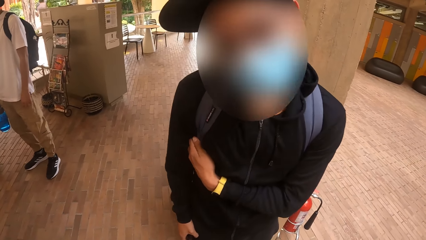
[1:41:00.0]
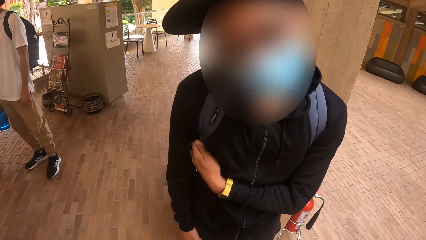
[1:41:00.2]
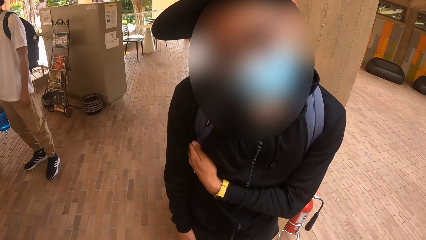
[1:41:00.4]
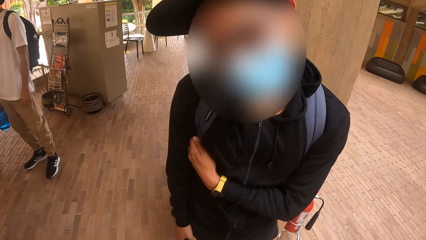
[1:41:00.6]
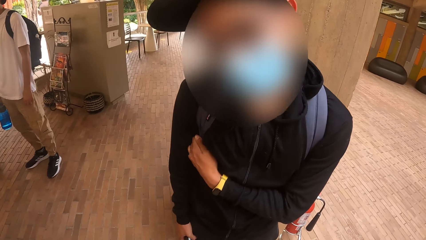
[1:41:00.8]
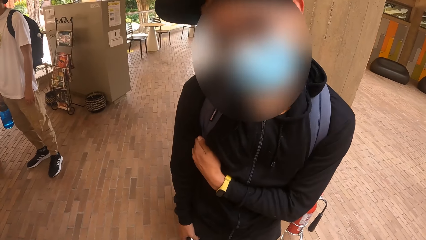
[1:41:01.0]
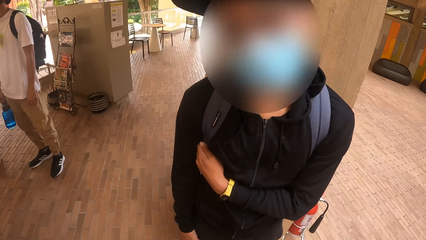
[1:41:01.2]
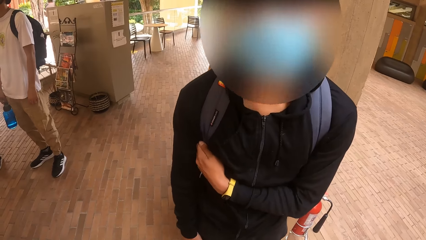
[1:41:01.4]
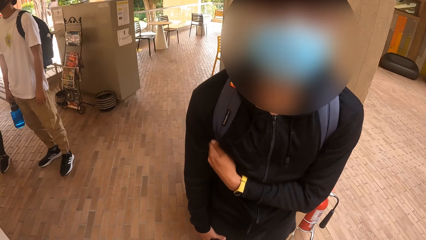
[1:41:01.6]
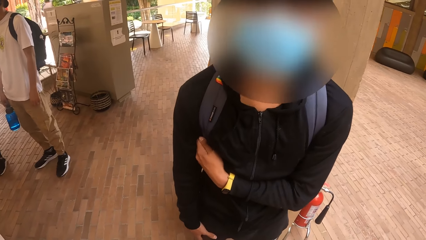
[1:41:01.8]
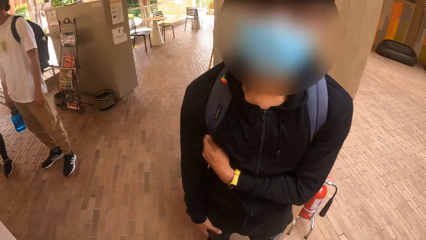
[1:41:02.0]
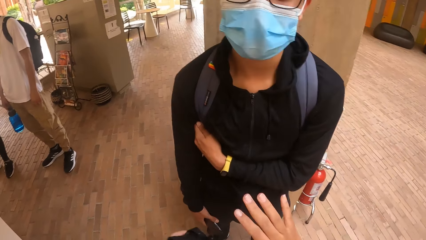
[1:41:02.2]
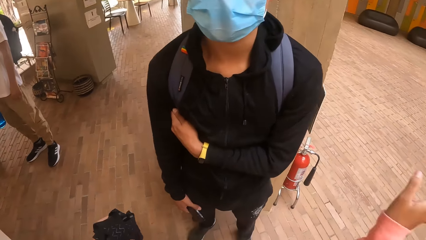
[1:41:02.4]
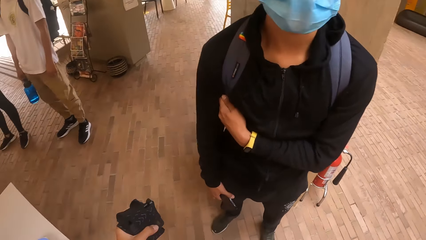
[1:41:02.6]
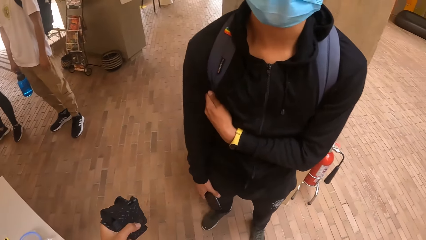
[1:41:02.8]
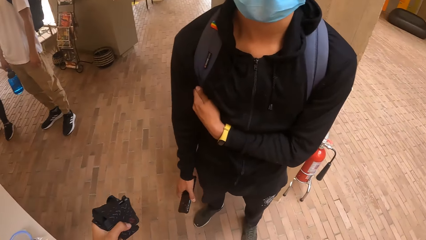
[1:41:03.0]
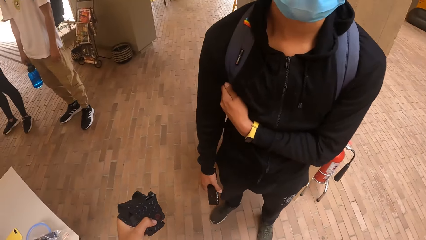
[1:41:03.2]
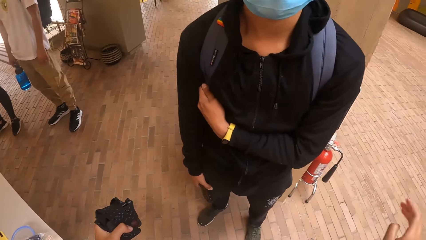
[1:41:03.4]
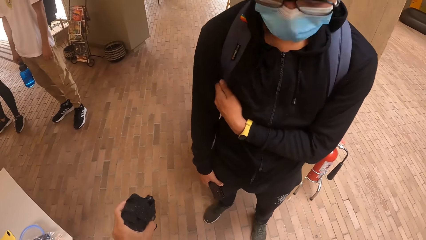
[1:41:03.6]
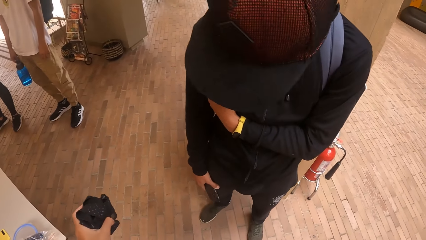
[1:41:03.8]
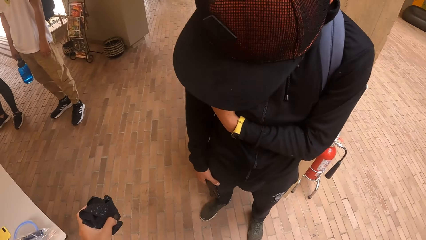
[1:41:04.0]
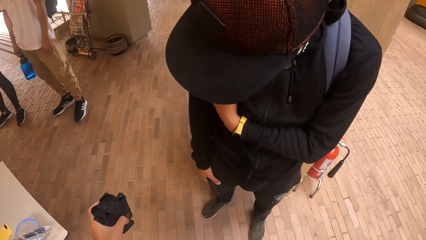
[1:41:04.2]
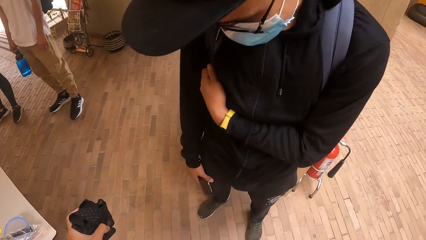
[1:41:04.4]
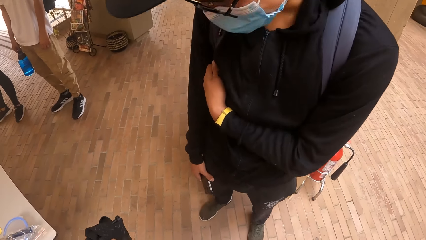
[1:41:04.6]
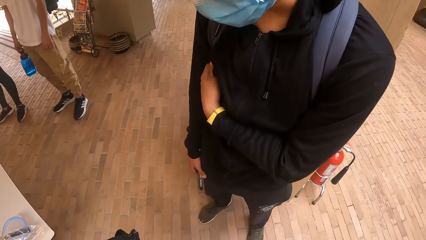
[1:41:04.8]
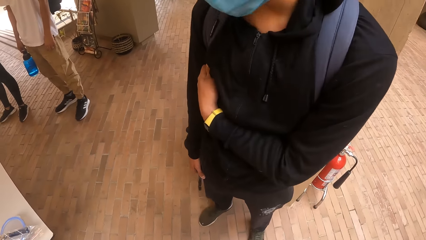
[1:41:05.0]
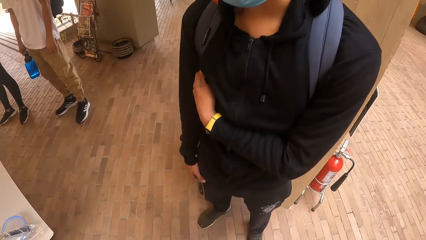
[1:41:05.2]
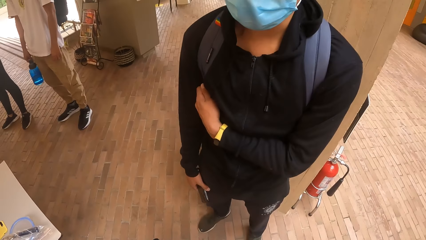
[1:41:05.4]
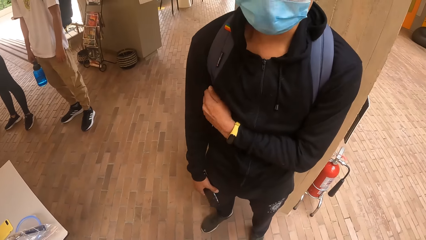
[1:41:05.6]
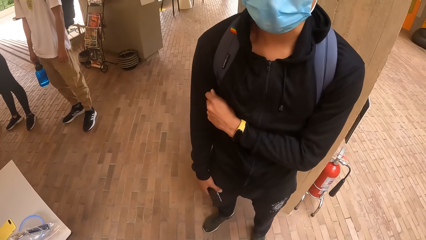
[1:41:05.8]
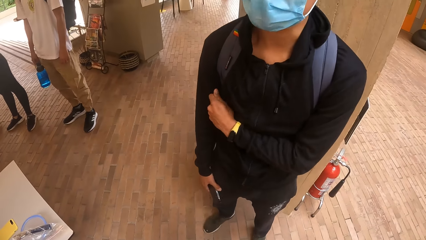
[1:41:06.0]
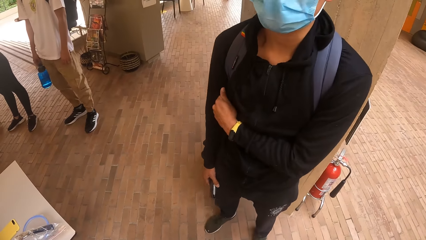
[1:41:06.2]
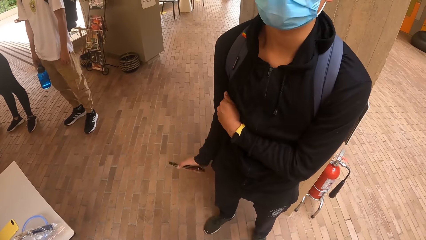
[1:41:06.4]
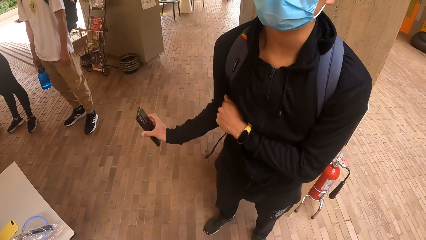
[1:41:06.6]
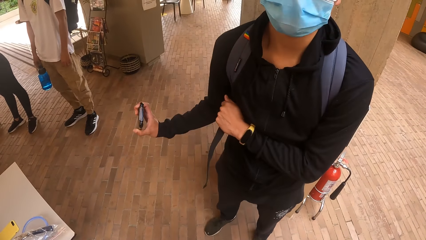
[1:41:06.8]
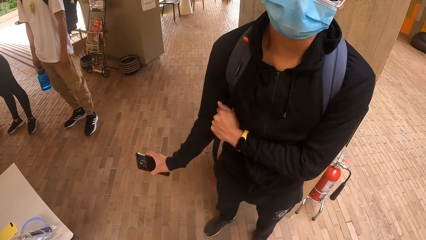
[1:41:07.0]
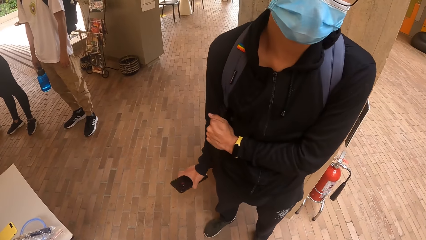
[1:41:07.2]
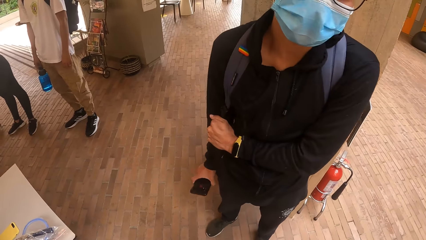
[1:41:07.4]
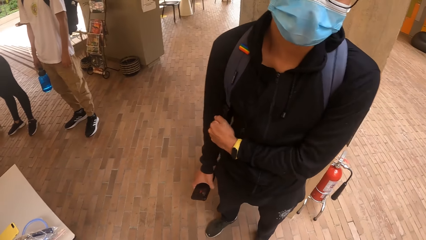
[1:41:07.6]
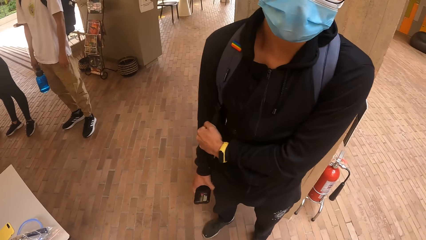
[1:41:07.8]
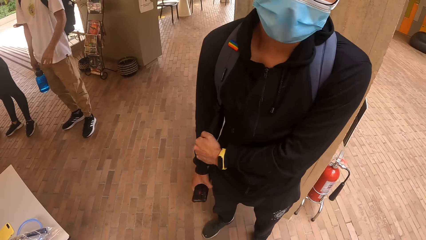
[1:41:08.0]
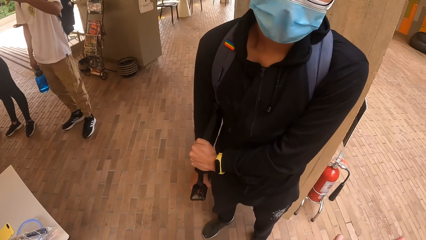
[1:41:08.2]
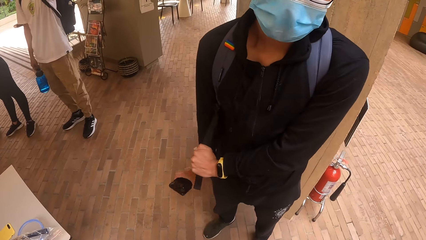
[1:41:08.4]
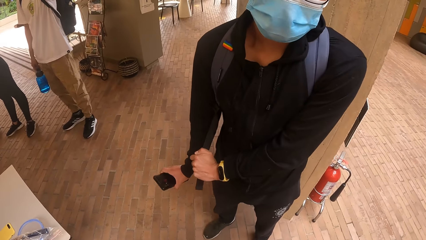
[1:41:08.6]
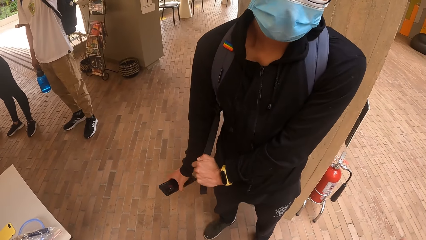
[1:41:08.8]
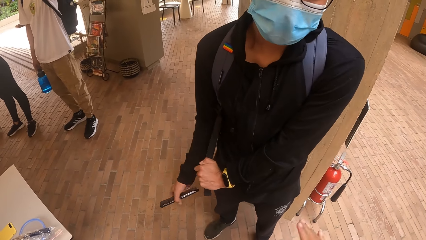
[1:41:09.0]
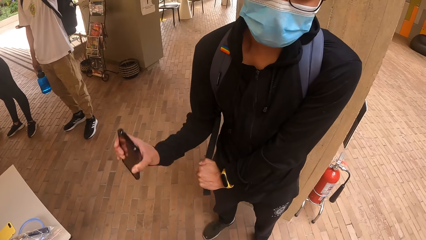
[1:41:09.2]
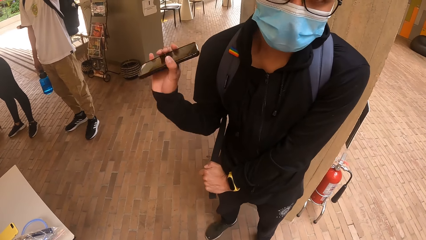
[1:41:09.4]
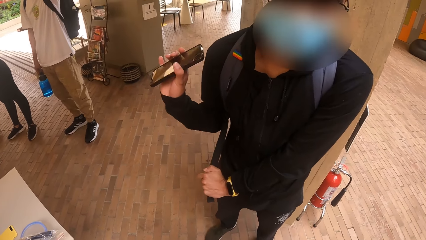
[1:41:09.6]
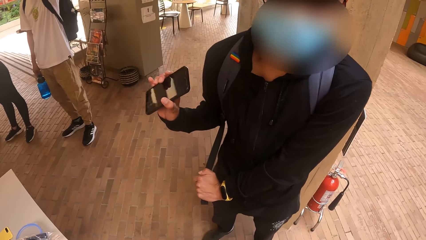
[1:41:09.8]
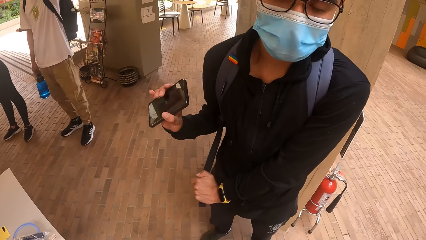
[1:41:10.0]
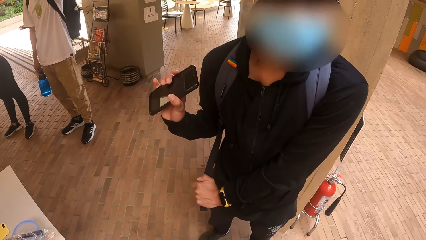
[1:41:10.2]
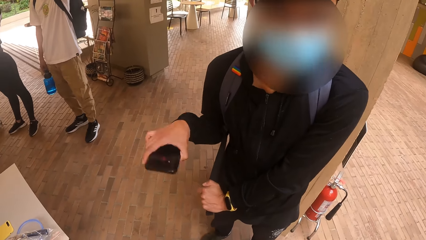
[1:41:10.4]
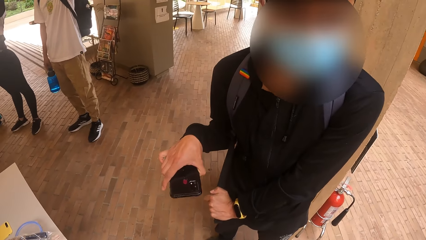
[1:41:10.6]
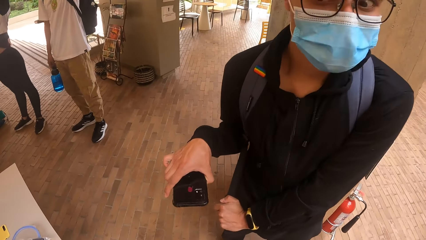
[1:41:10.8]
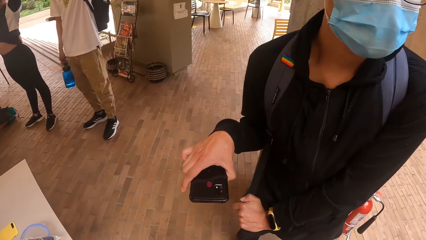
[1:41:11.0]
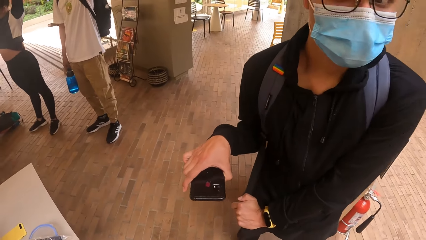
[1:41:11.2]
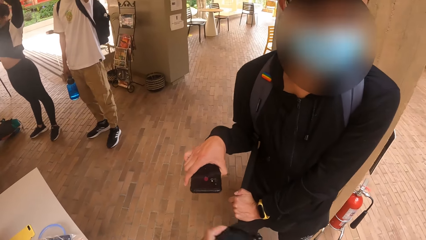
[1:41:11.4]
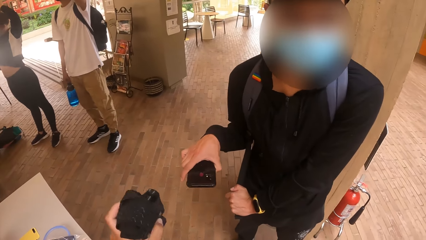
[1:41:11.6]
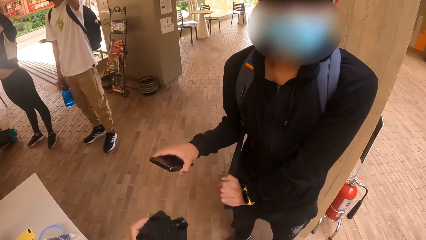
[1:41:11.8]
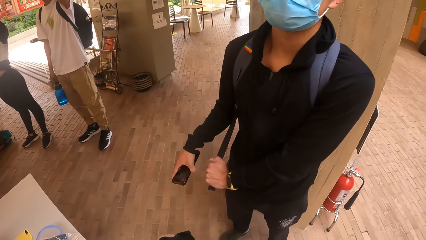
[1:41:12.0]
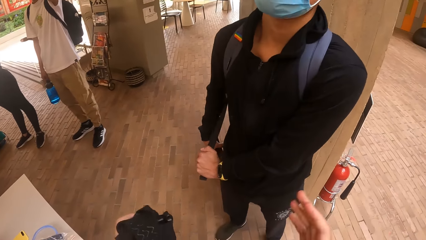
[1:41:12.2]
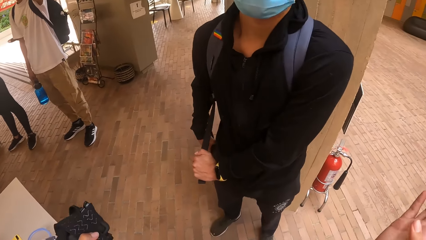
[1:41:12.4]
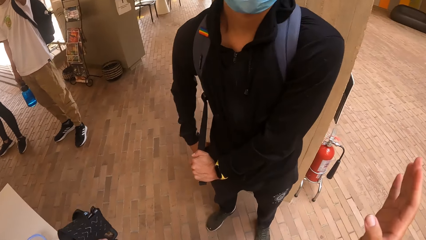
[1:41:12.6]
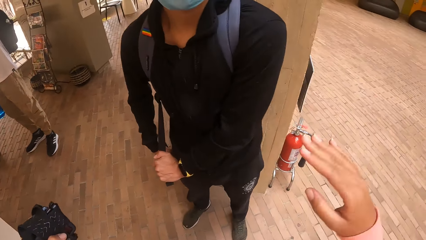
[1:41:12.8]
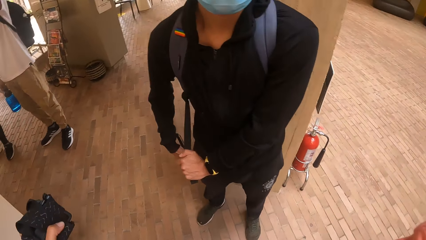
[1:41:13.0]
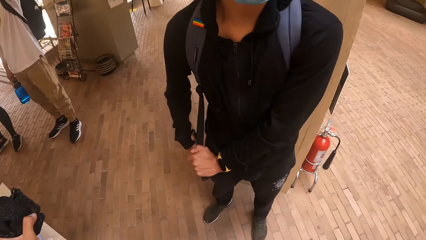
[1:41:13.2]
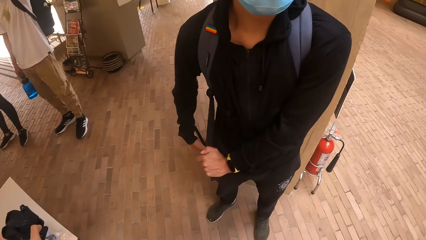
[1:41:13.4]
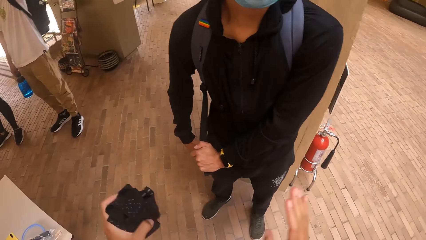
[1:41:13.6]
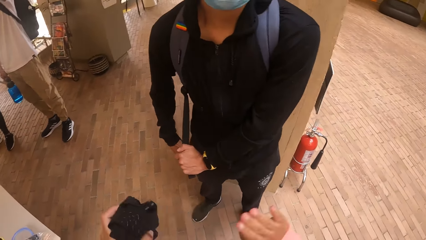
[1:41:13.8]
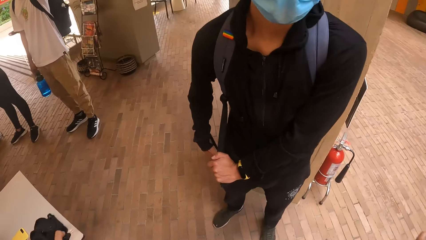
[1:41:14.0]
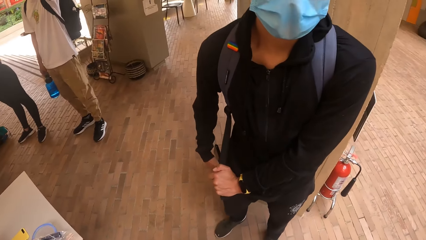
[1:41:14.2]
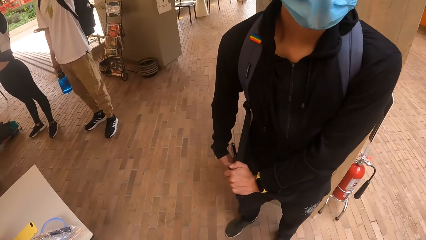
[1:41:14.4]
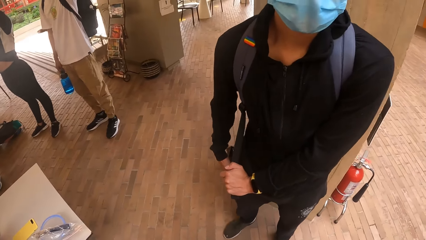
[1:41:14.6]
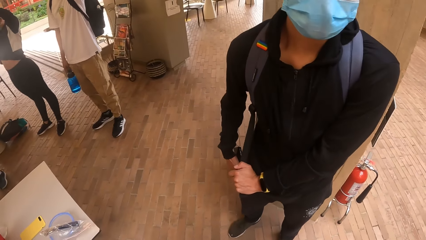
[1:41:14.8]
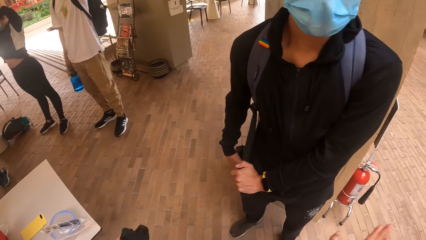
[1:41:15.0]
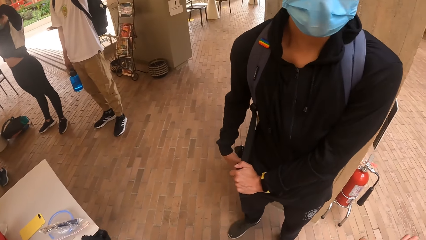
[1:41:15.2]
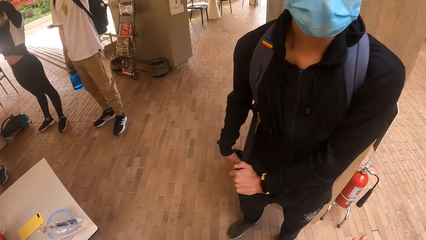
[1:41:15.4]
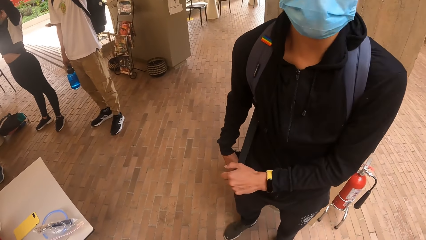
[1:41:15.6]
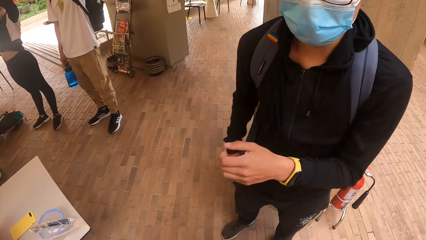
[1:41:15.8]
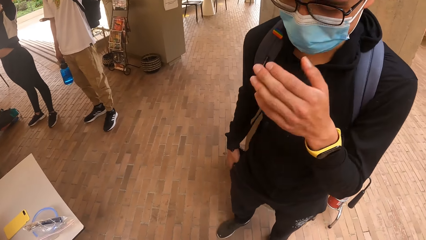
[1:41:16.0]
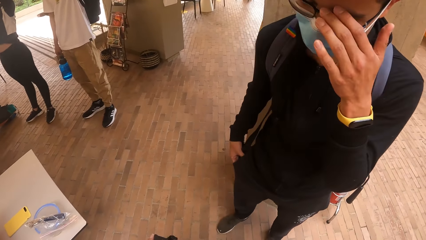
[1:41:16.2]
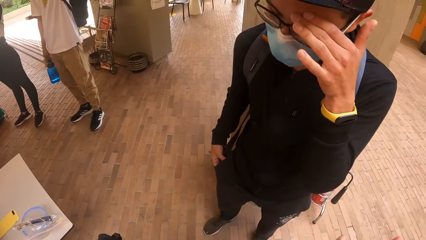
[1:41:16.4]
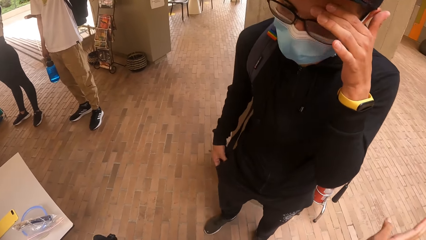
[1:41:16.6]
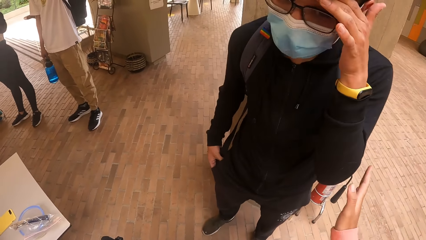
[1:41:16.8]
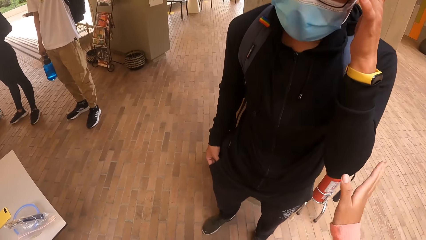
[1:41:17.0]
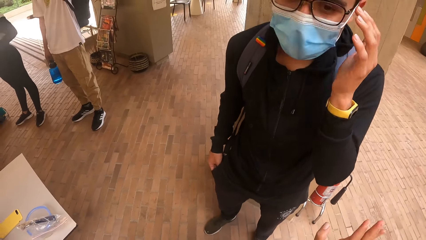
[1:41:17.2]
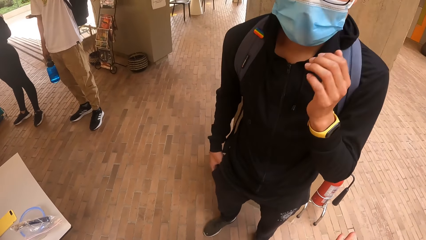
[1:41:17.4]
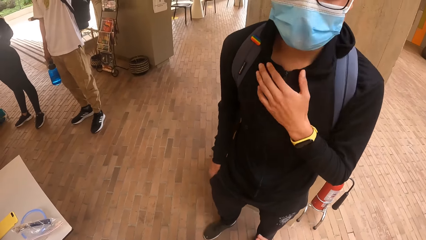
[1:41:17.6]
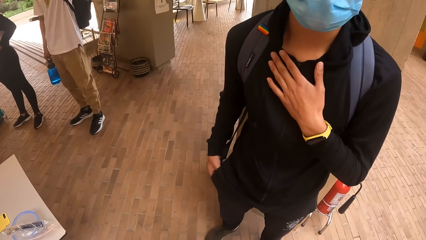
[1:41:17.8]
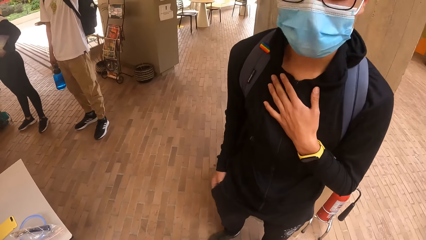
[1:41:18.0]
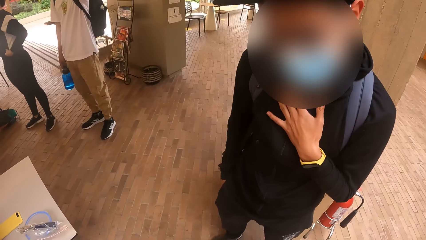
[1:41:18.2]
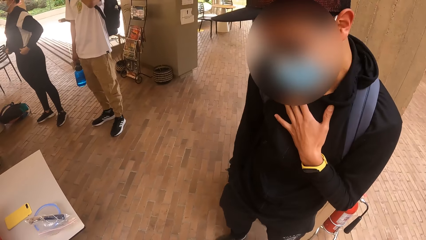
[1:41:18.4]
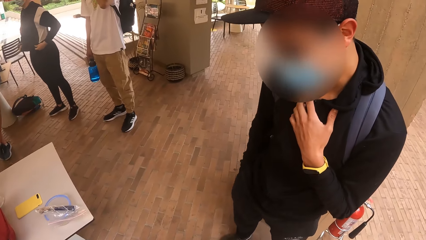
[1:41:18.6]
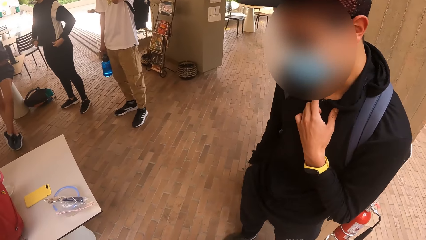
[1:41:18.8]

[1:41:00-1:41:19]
The man puts the phone in his pocket with his right hand. The man touches his face with his left hand. The man touches his cloth with his left hand.
